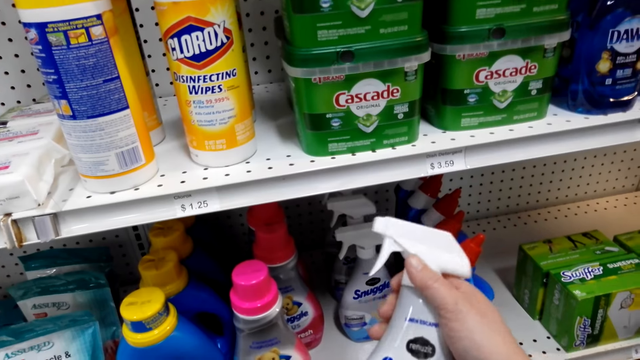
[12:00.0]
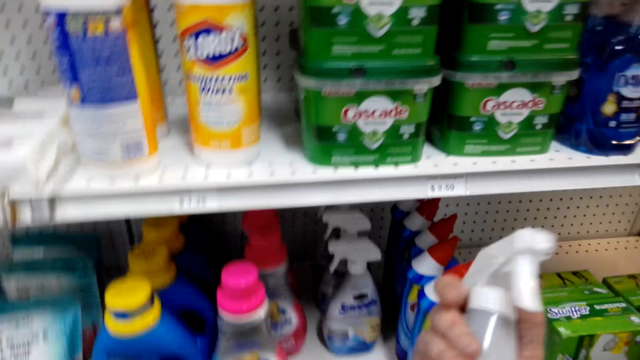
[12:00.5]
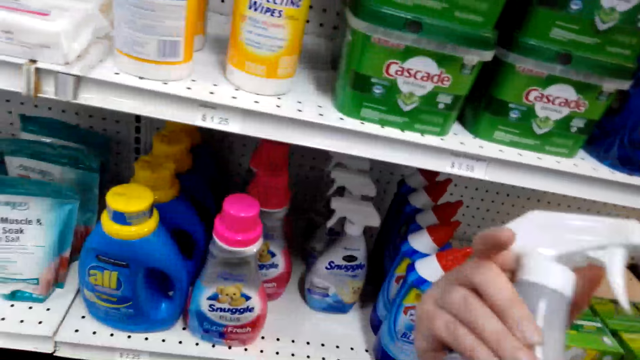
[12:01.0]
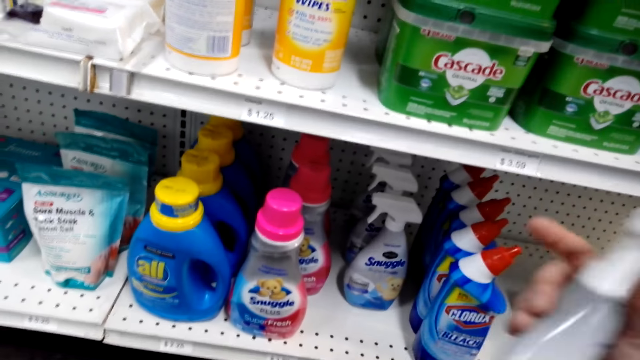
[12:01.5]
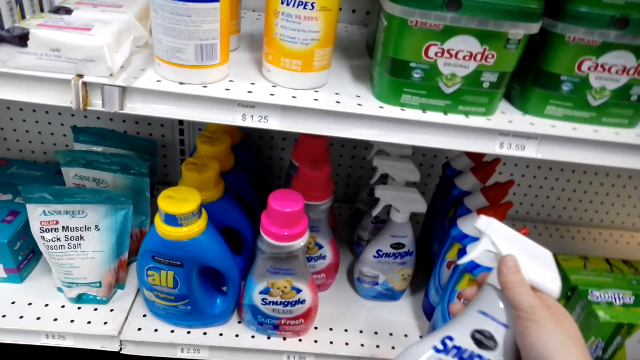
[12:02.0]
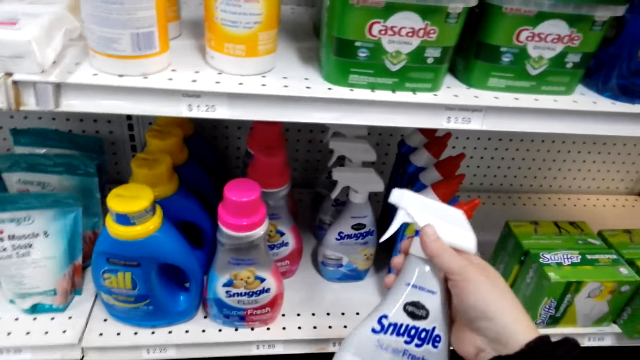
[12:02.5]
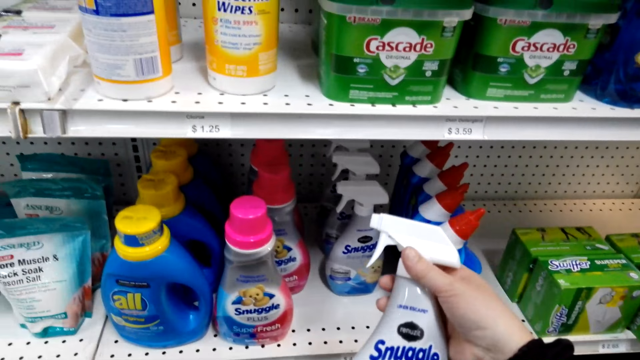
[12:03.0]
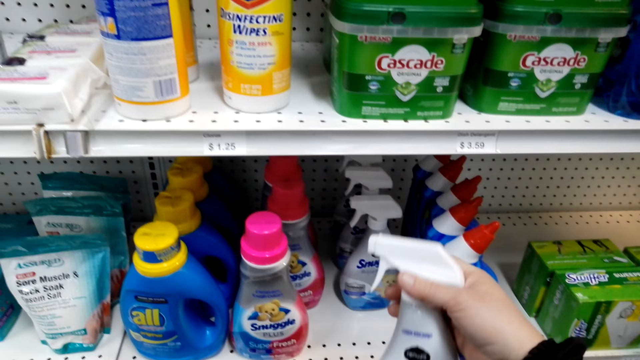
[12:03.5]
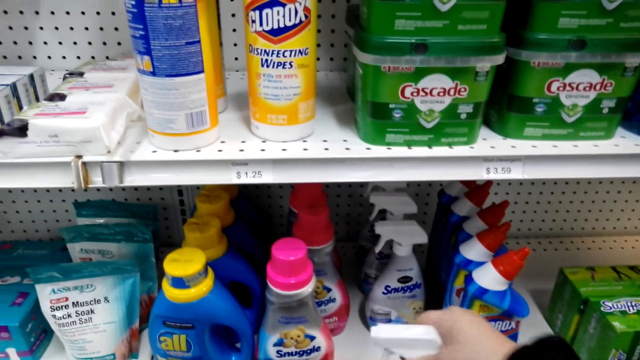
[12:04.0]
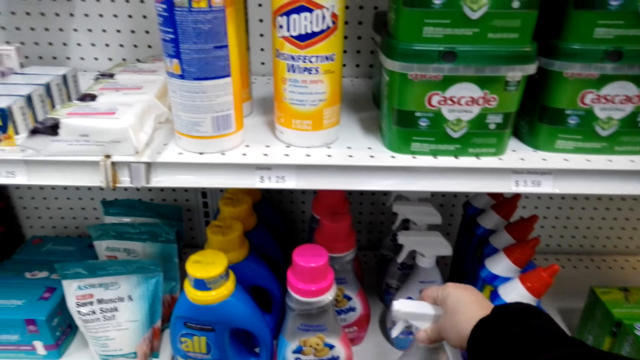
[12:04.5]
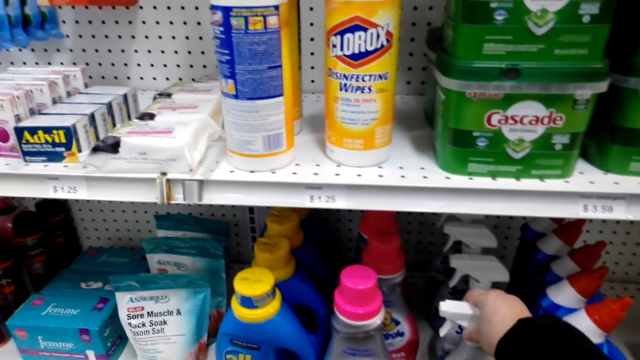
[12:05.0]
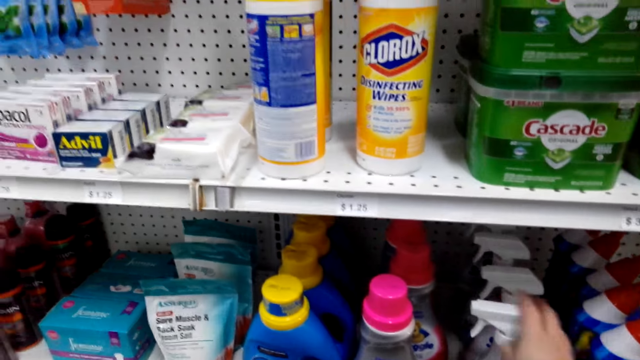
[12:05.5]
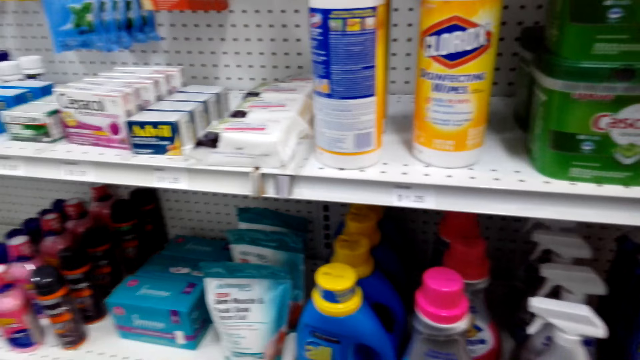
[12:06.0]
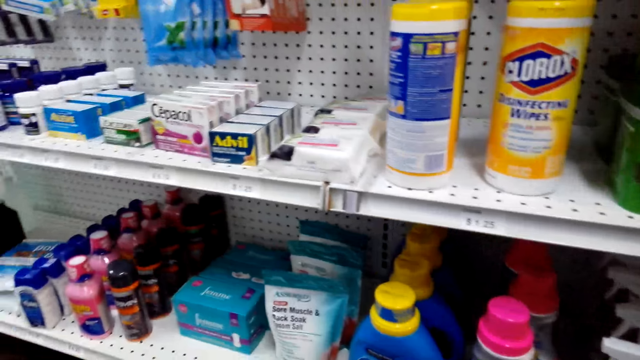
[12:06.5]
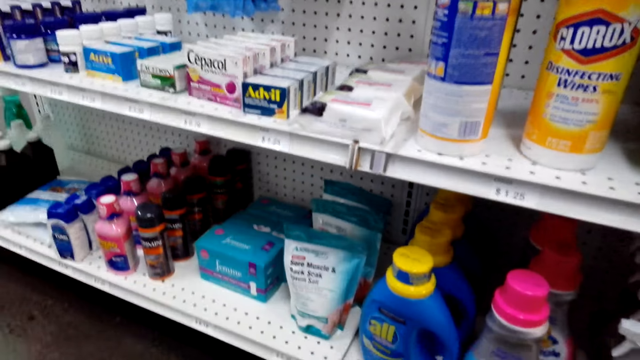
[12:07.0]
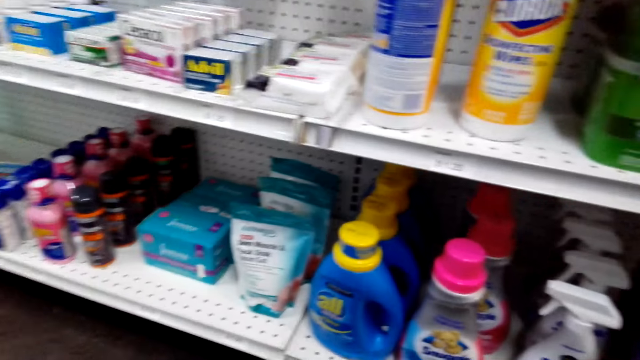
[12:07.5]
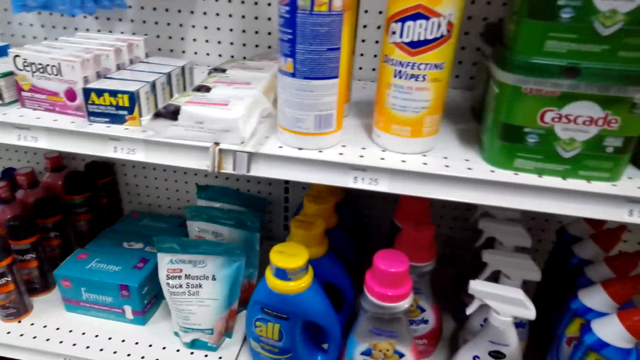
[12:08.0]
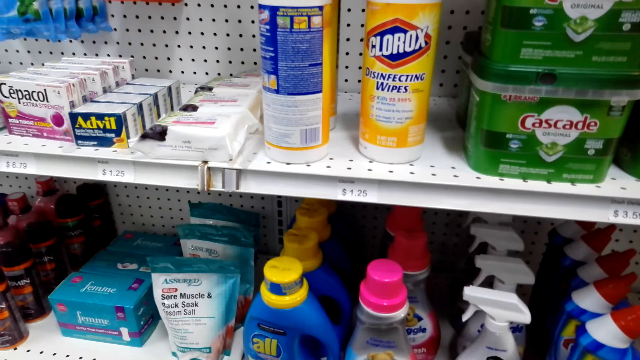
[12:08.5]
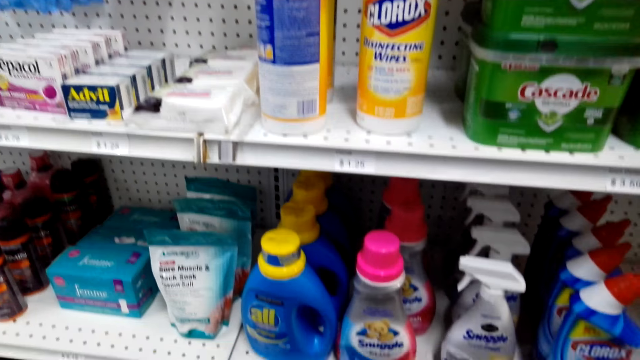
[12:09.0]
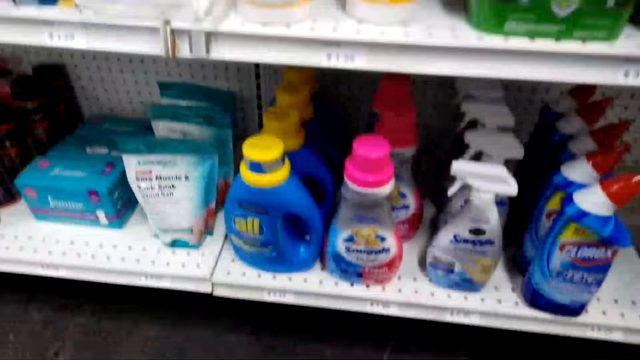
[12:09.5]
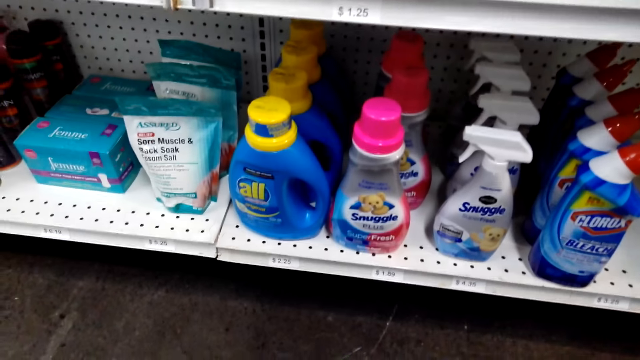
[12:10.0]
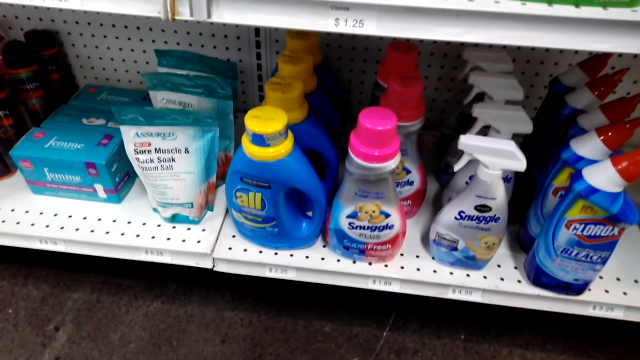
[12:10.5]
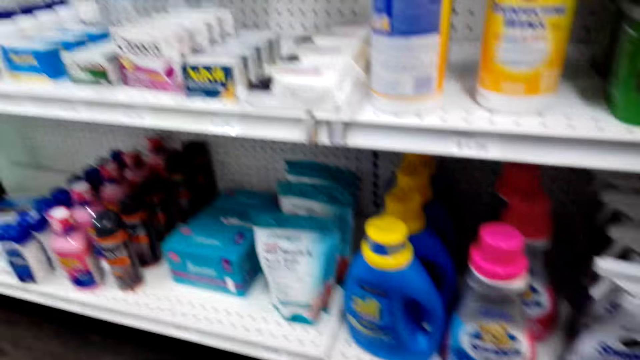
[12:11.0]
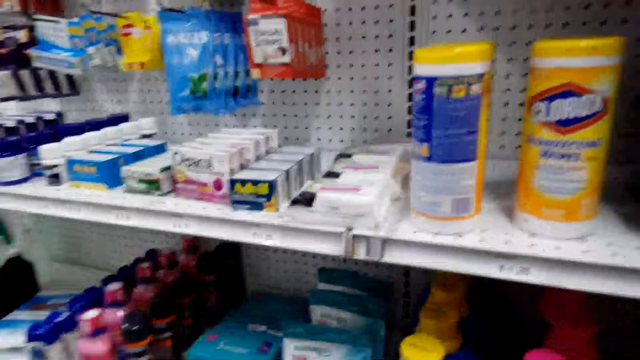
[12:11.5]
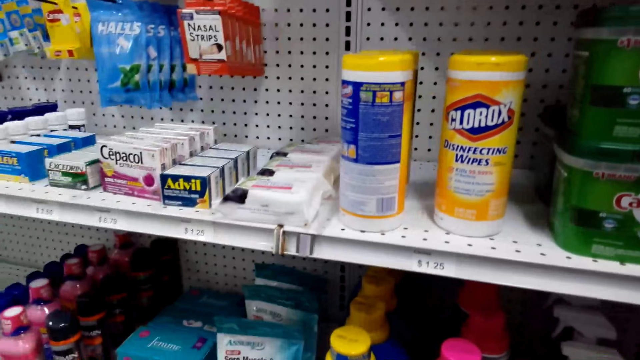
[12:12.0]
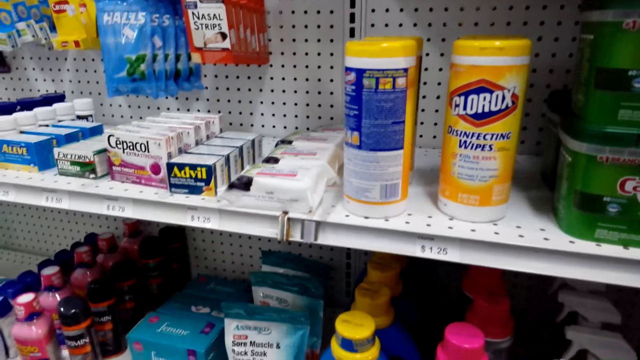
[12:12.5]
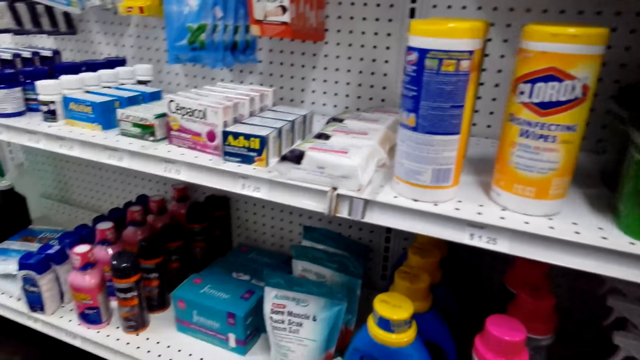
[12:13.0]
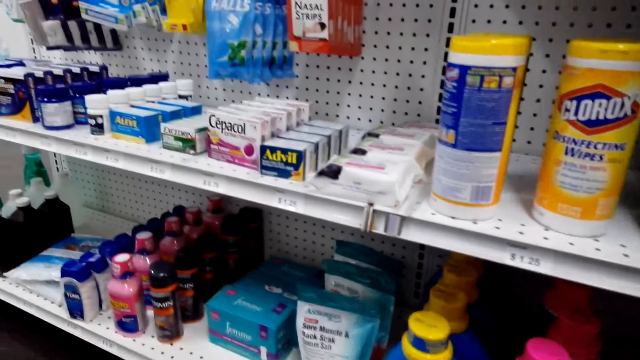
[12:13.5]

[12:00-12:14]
The camera wearer returns the bottle on the shelf. They look at the items. They look at the shelf.

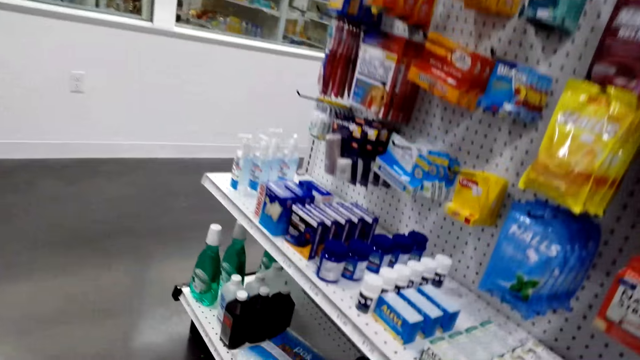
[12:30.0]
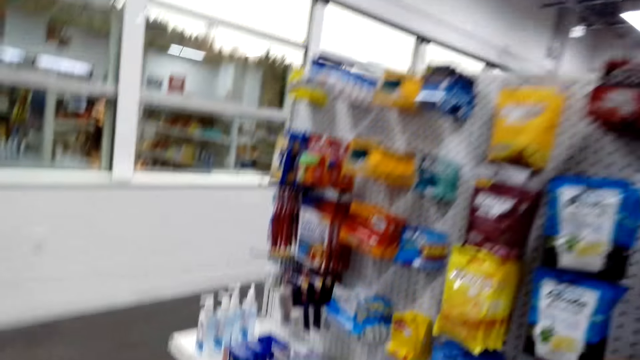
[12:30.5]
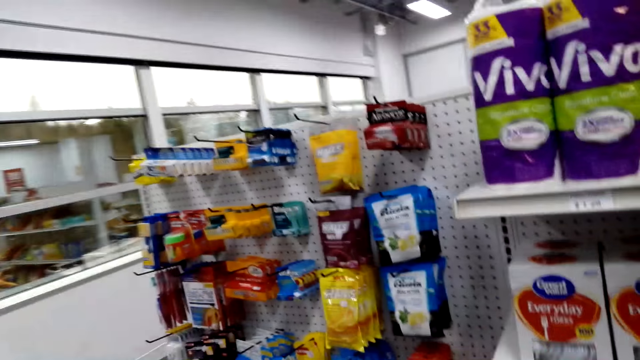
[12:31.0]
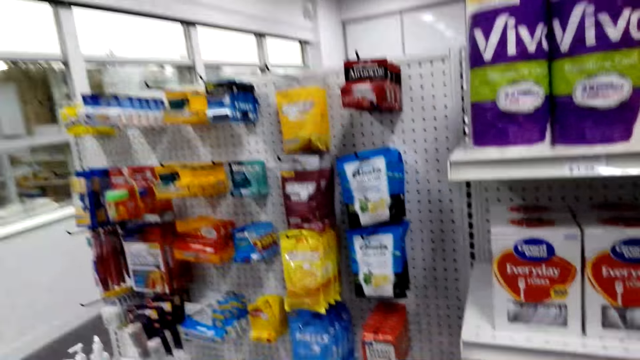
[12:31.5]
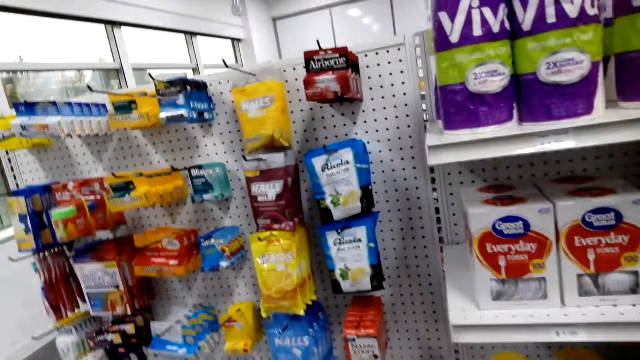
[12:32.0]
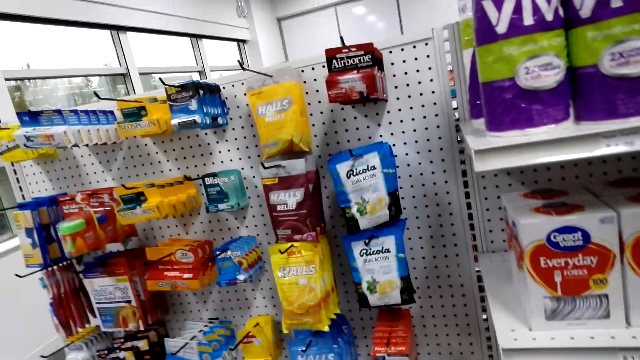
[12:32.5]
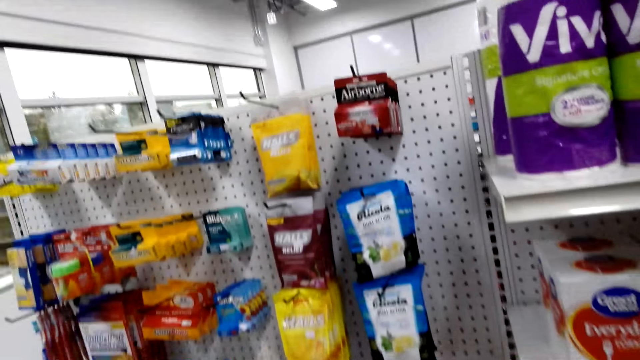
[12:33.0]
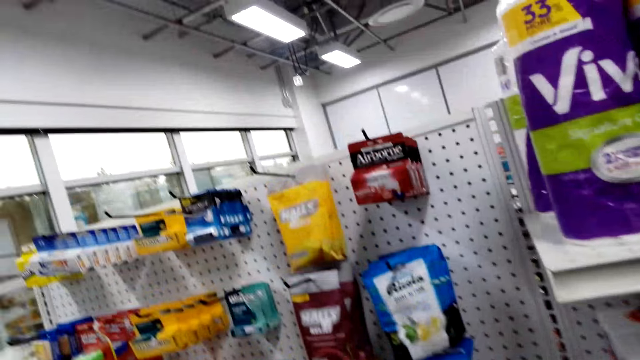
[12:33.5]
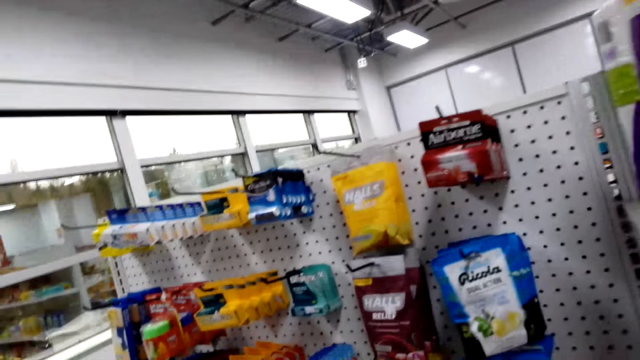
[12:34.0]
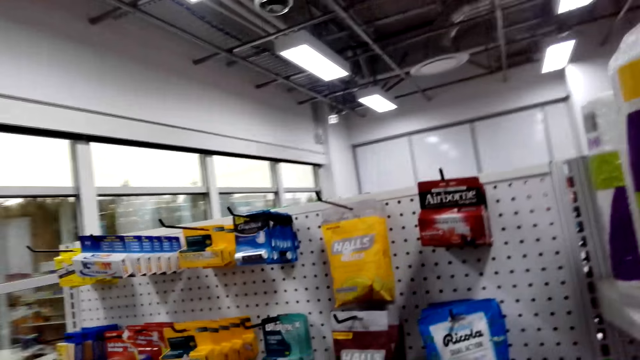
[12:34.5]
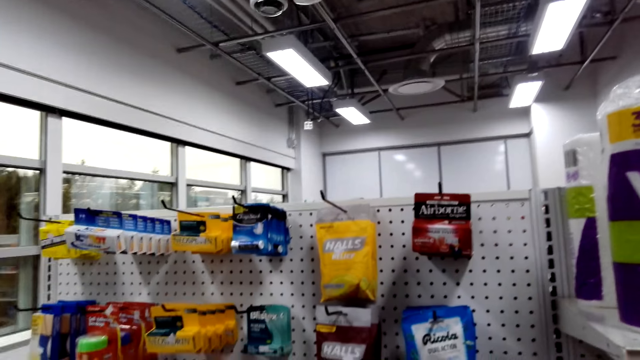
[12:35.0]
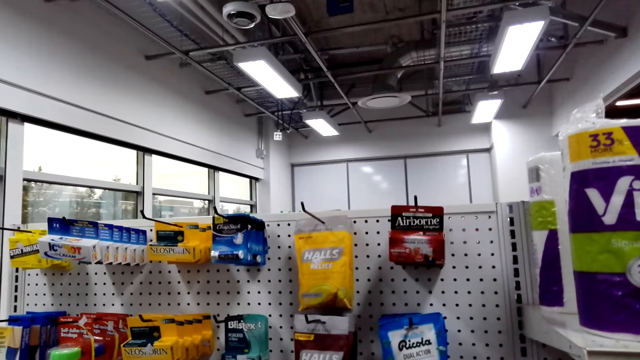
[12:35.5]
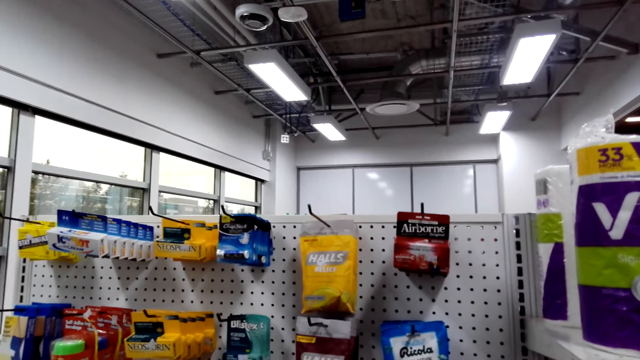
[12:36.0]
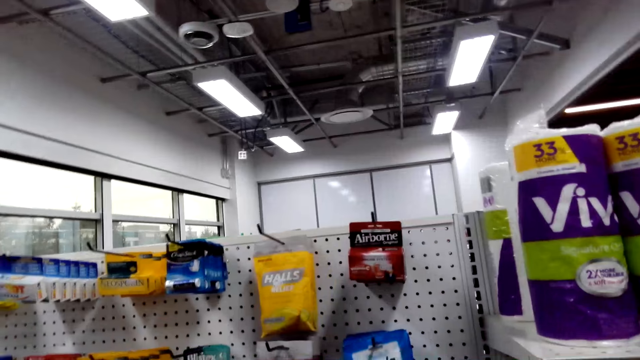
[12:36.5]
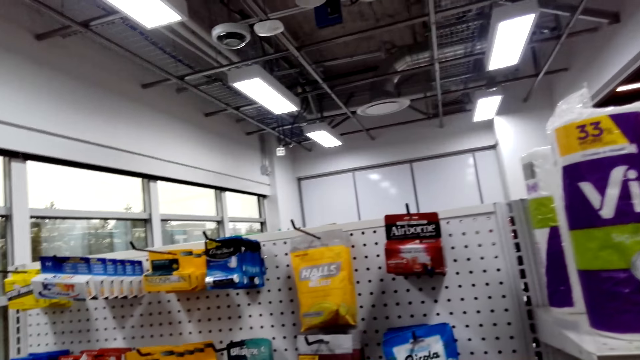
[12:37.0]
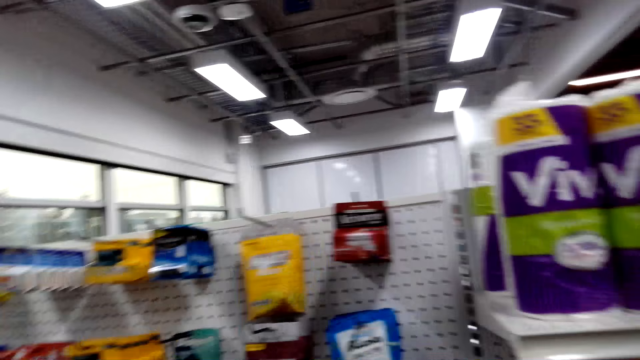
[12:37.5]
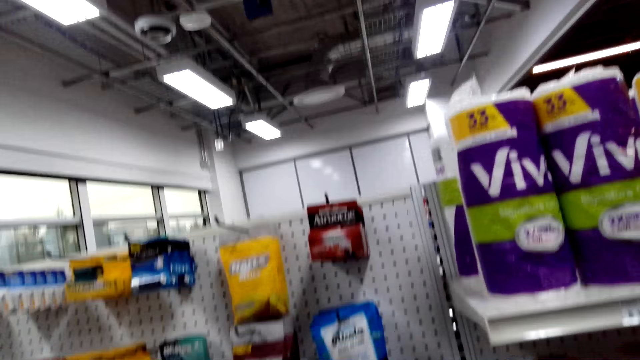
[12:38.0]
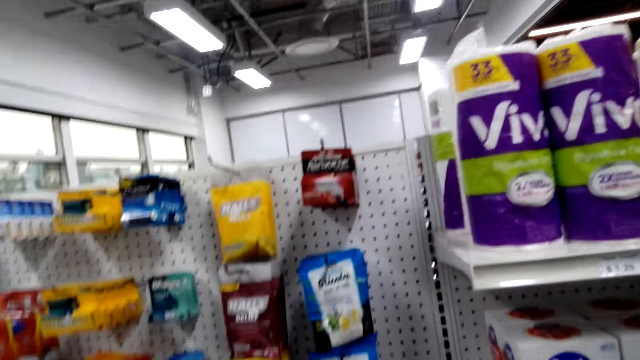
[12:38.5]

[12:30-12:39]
The camera wearer talks to a man.
